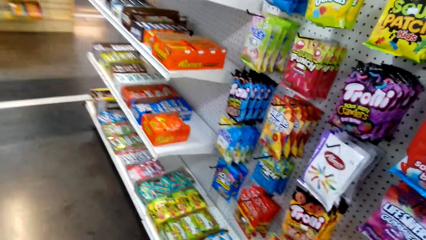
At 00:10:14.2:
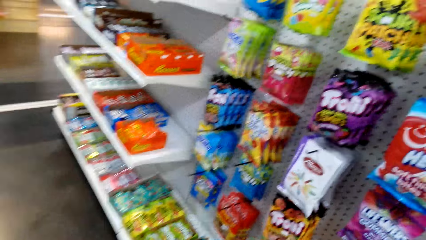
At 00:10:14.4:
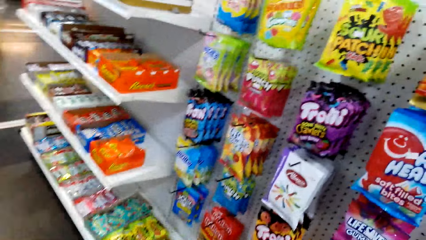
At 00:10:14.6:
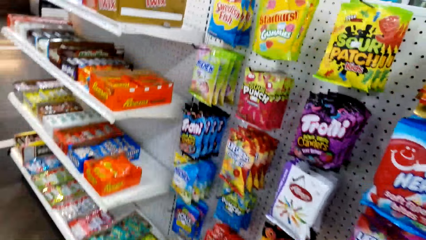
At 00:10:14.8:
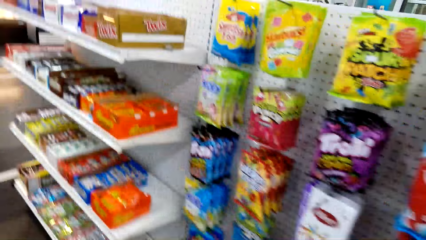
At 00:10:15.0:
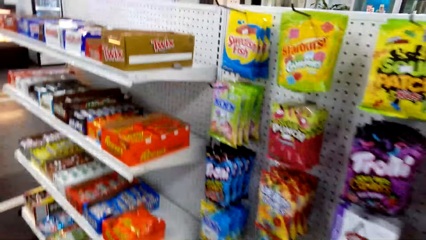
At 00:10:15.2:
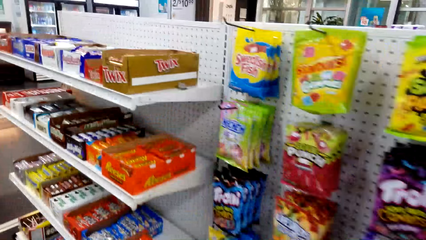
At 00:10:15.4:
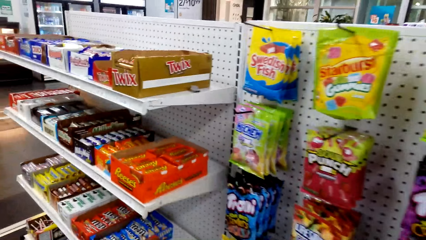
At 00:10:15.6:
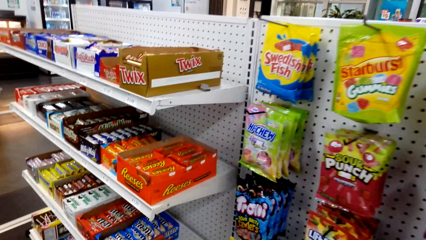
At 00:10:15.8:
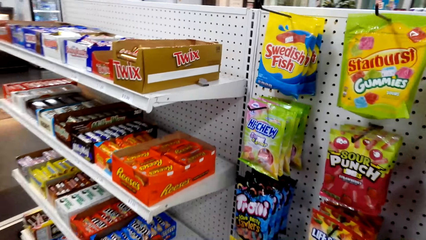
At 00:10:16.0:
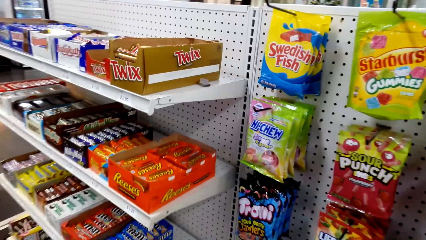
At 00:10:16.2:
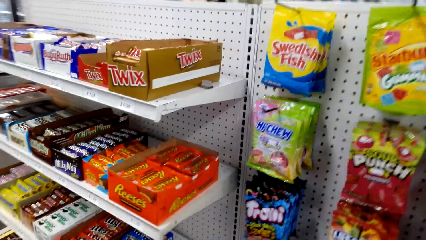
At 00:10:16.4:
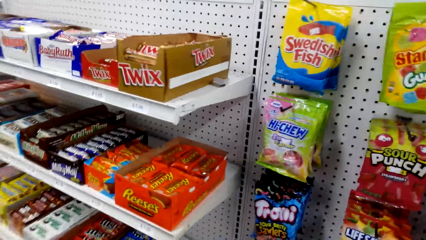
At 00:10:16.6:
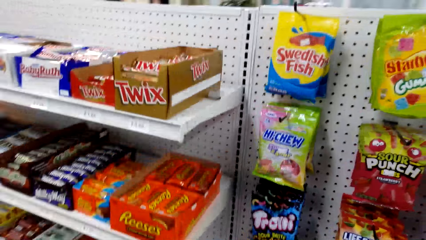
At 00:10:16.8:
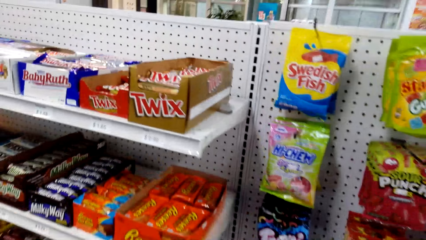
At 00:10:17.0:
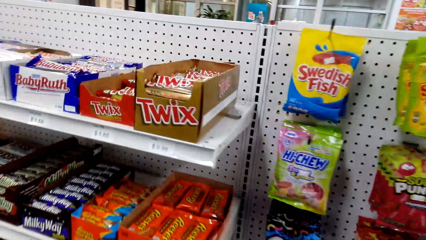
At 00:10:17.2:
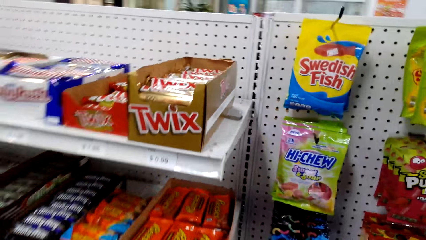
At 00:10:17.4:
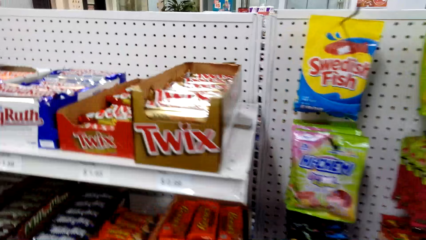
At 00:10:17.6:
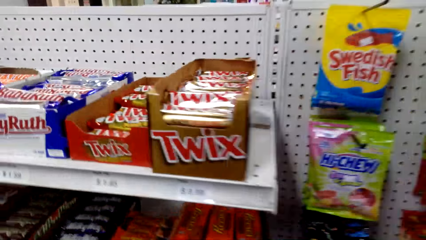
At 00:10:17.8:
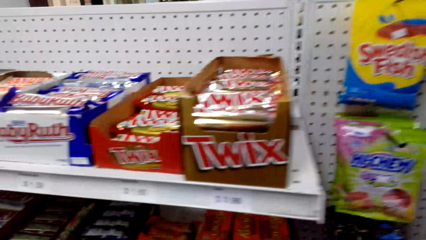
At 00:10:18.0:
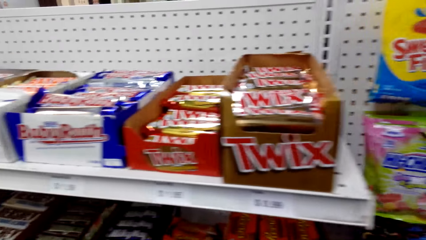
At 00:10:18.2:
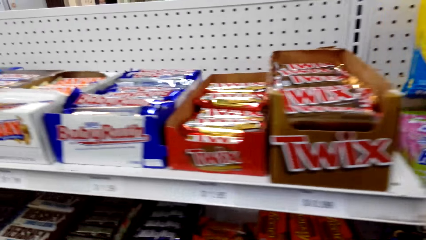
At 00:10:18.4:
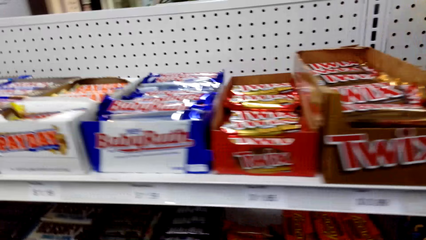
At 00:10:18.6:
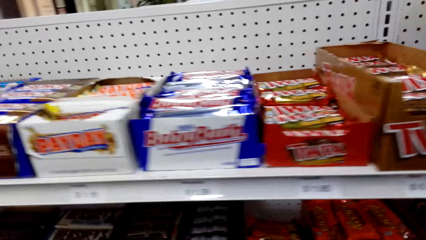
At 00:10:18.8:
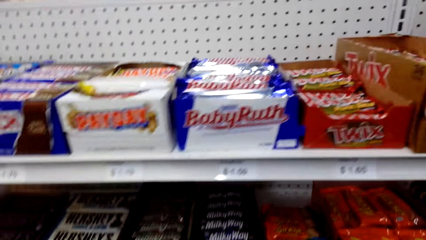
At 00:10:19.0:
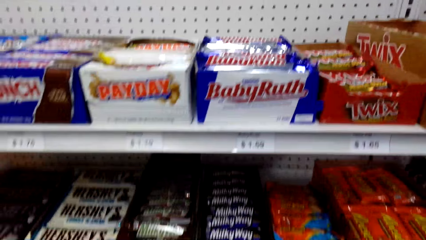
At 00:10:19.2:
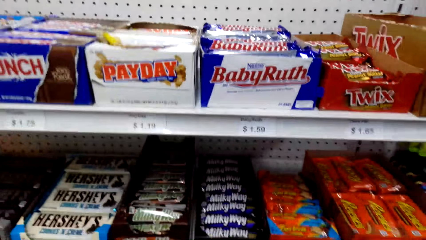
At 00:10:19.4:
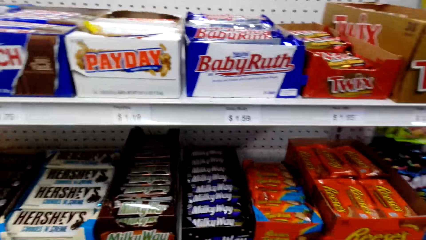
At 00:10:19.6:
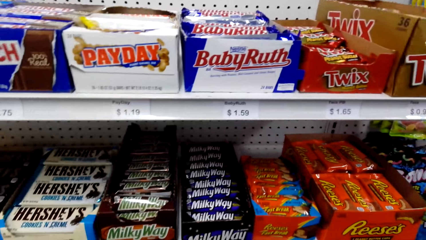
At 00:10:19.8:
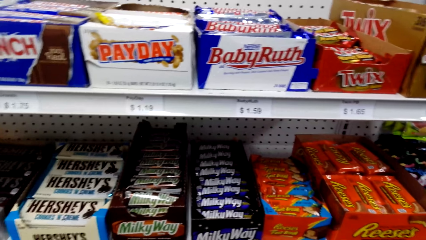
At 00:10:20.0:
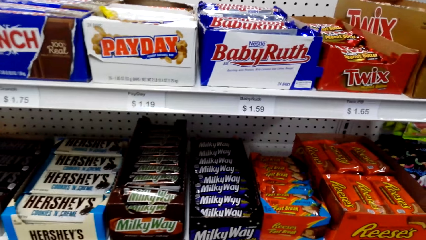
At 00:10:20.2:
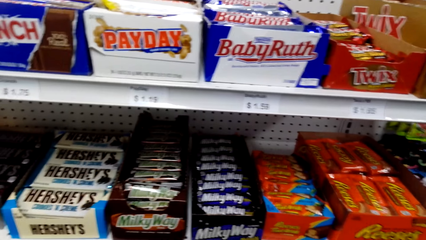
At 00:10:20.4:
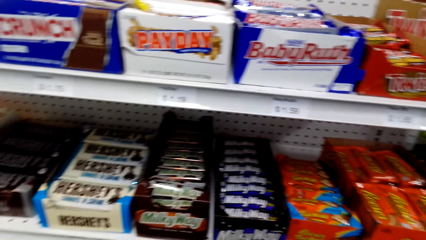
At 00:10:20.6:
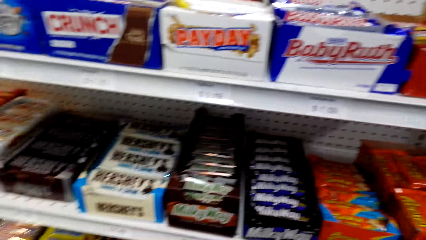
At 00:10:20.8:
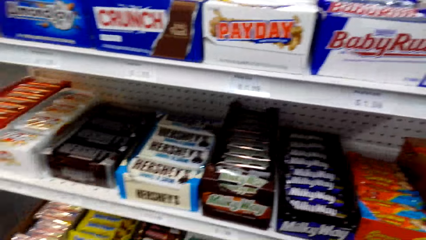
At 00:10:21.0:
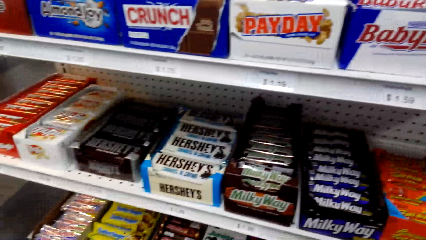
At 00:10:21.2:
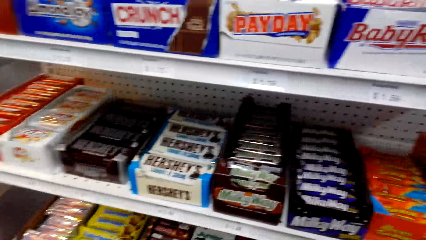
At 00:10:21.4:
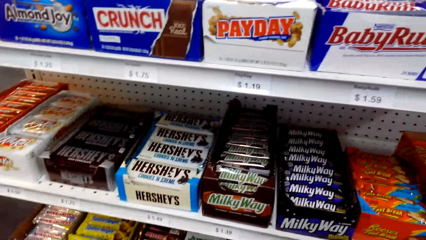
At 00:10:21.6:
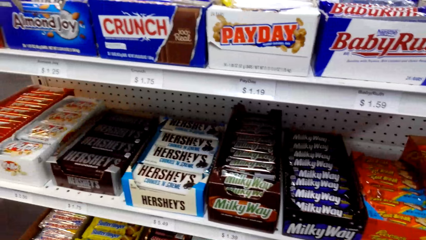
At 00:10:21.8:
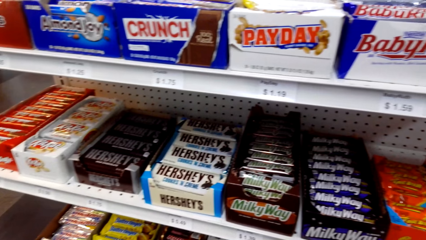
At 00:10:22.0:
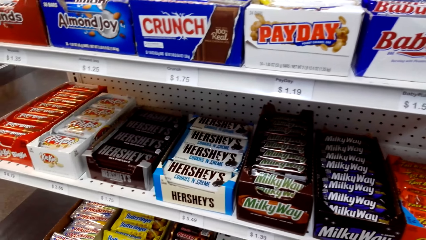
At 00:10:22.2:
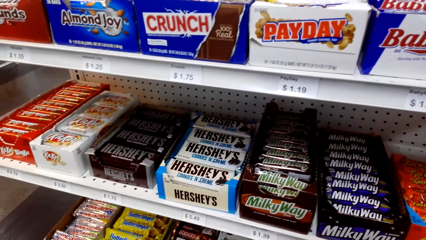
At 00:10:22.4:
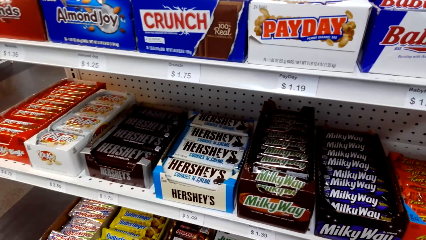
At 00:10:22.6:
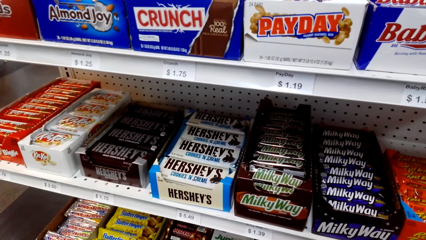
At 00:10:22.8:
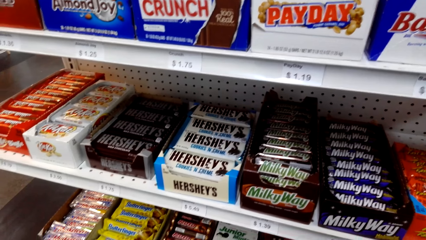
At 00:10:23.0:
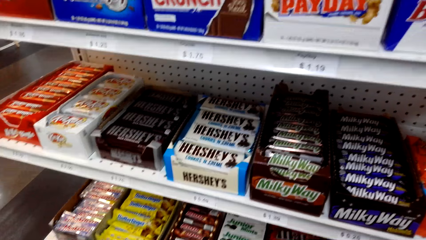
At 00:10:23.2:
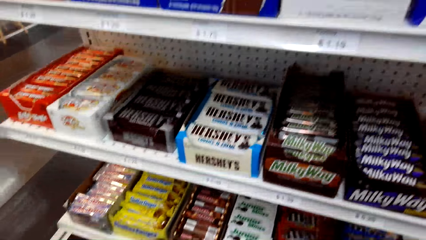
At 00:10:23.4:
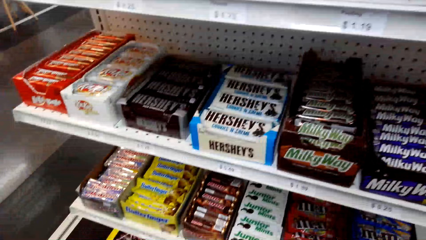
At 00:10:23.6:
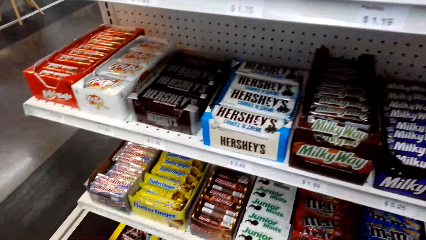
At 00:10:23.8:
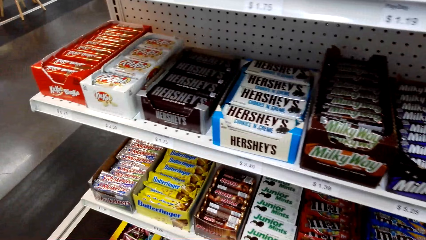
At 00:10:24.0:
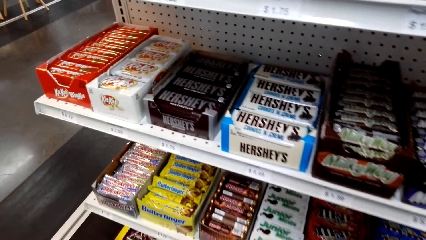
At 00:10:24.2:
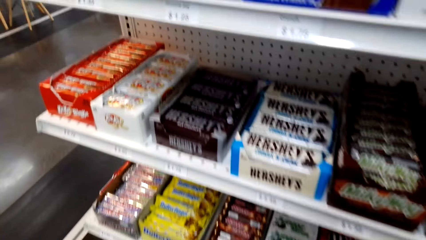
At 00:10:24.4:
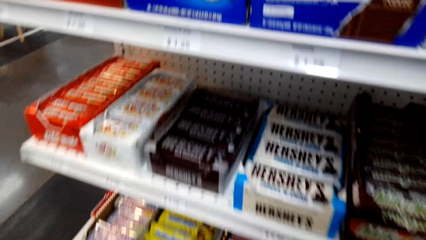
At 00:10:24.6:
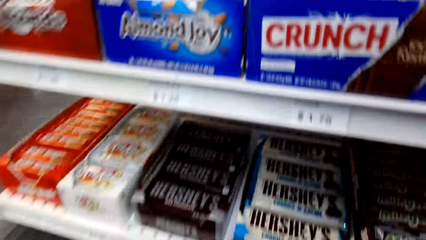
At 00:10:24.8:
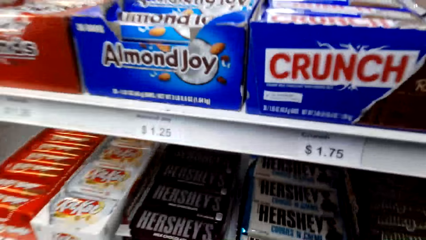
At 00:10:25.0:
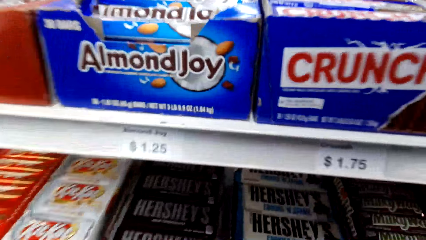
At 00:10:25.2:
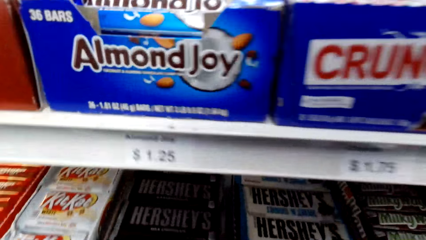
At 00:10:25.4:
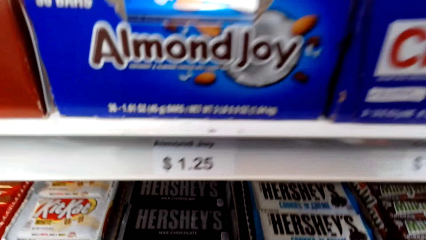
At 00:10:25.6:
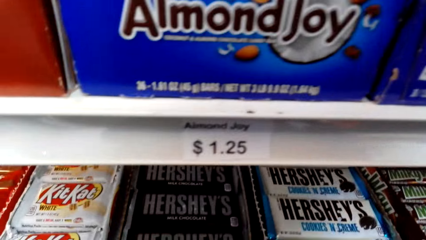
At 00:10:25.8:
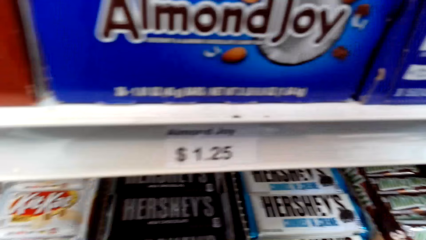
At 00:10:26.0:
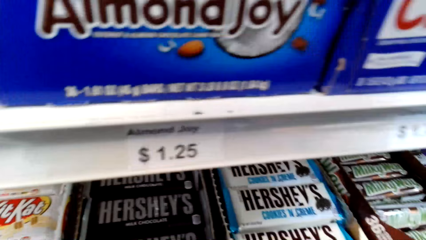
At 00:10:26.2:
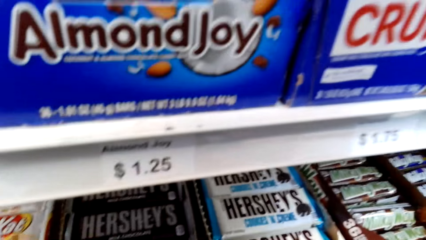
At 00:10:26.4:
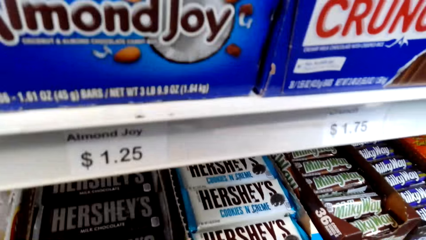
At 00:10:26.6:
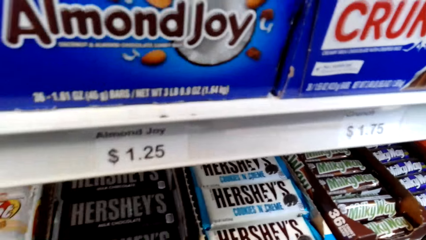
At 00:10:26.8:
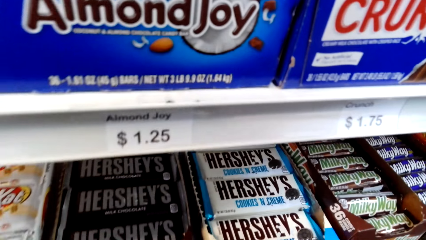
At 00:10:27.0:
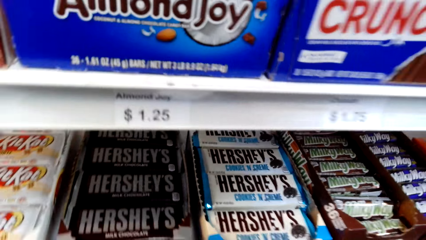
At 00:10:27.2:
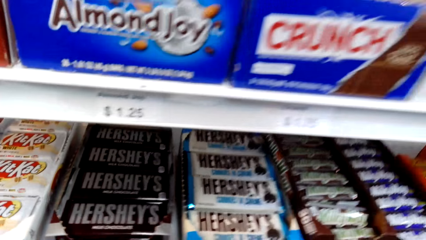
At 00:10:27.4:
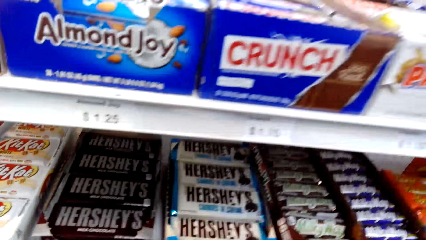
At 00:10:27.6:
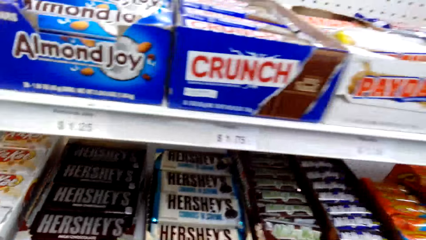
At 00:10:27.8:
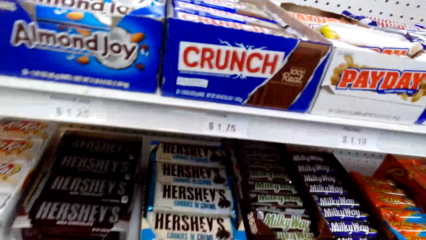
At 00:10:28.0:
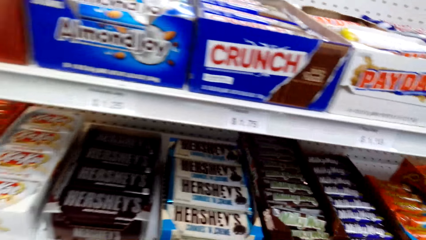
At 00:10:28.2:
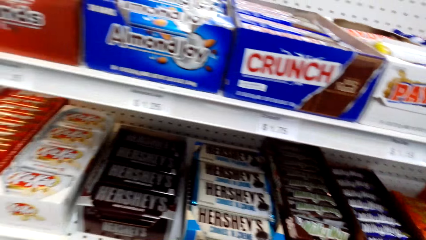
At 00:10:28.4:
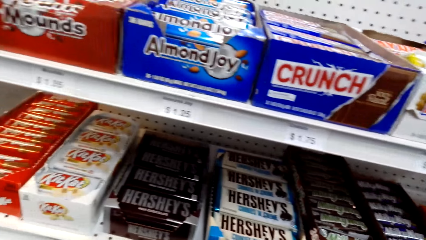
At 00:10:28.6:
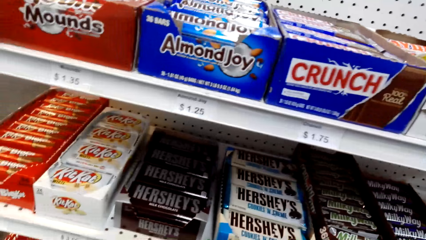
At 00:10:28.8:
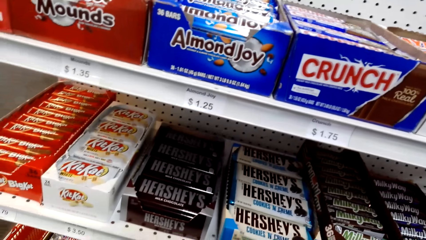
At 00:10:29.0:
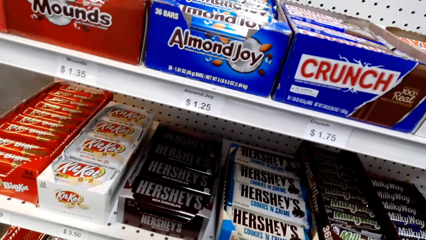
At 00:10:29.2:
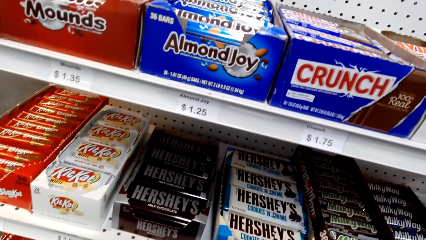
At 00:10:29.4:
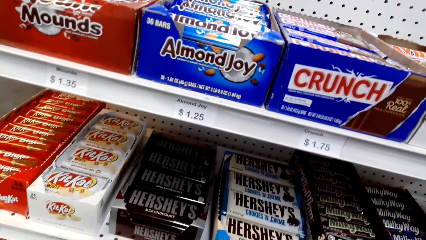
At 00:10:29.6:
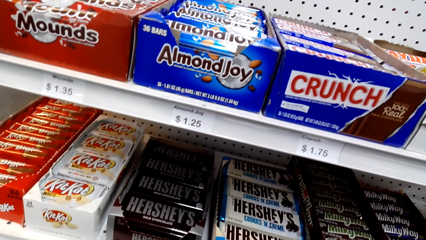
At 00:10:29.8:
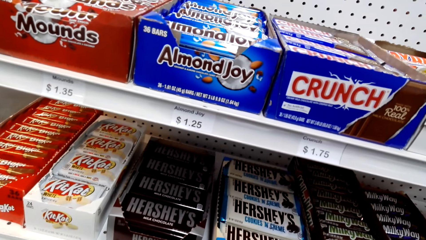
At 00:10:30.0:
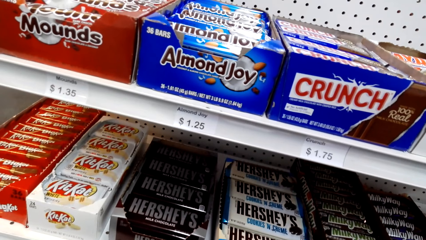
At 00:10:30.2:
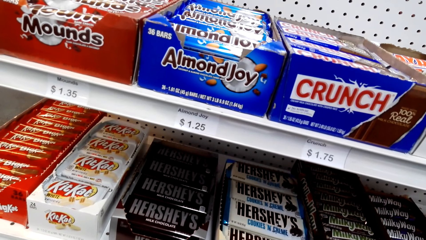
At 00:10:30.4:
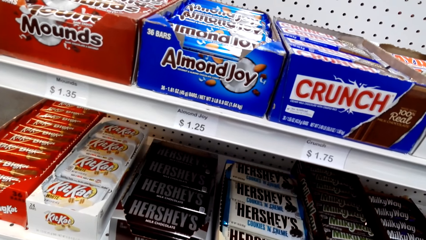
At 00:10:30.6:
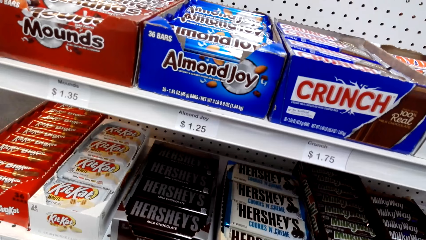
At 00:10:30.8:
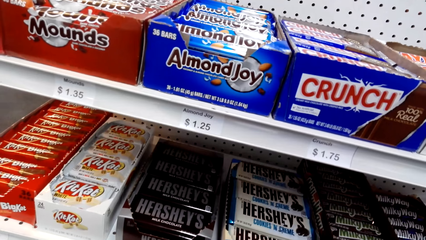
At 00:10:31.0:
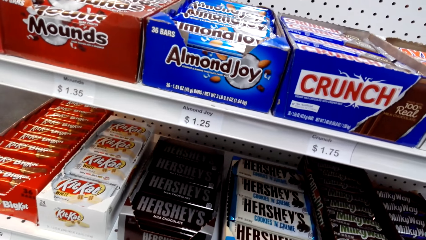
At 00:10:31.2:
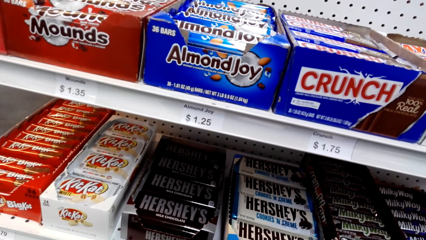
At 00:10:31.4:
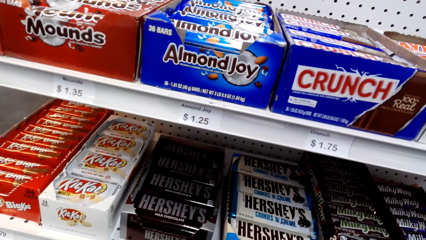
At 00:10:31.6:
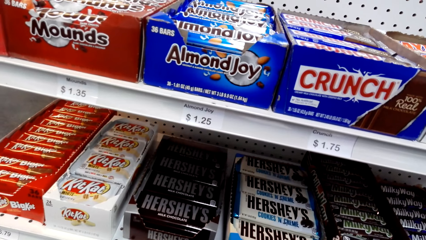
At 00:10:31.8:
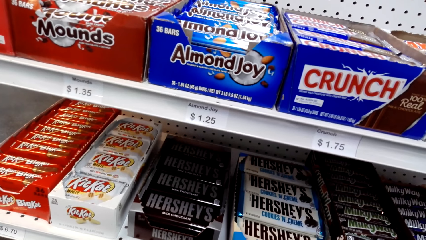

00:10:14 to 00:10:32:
The camera wearer looks at the shelf. They walk around. They shop in the supermarket. They look at the snacks.
